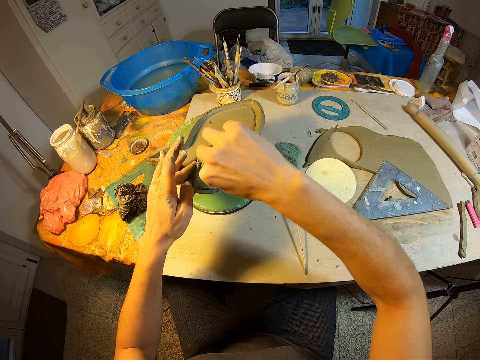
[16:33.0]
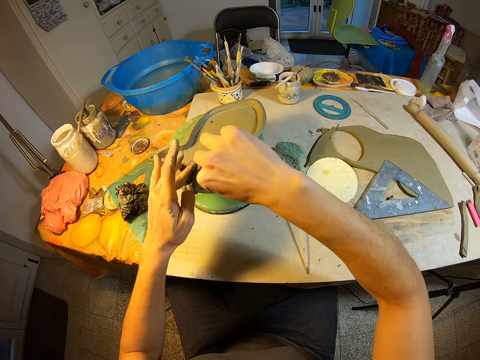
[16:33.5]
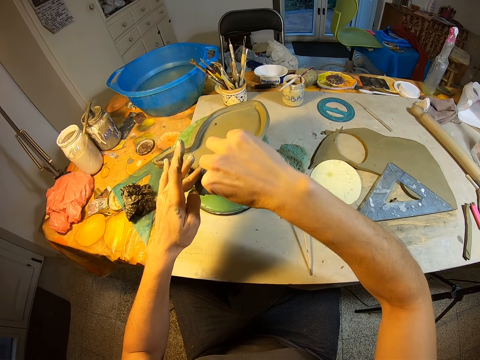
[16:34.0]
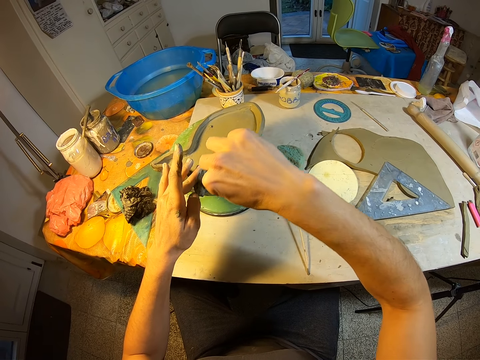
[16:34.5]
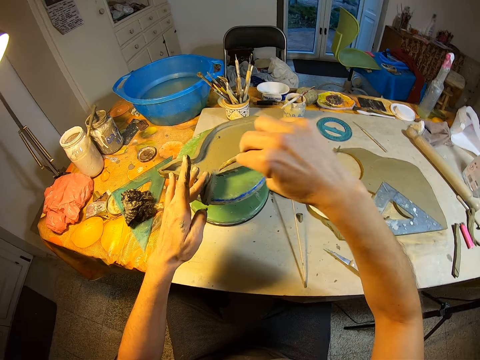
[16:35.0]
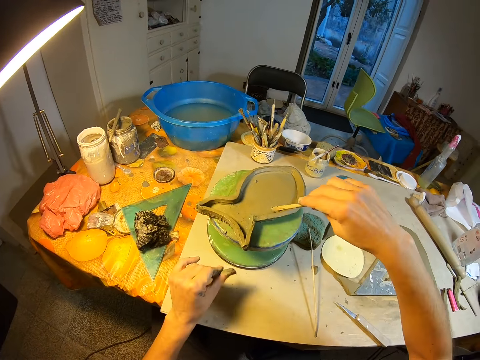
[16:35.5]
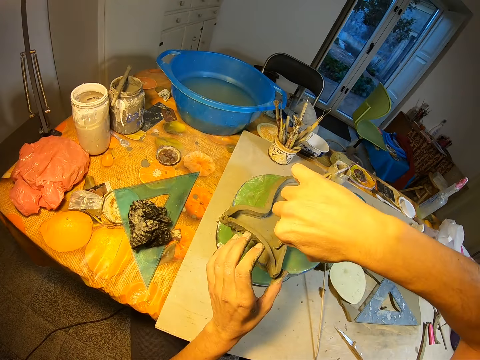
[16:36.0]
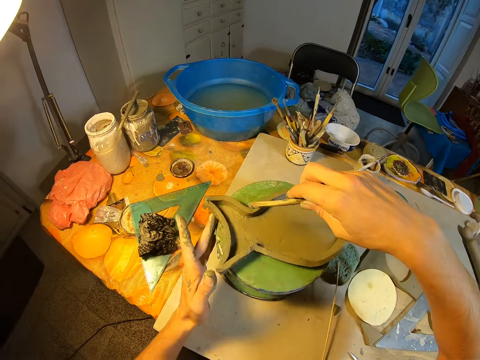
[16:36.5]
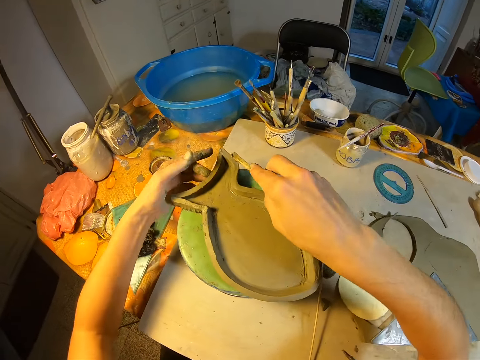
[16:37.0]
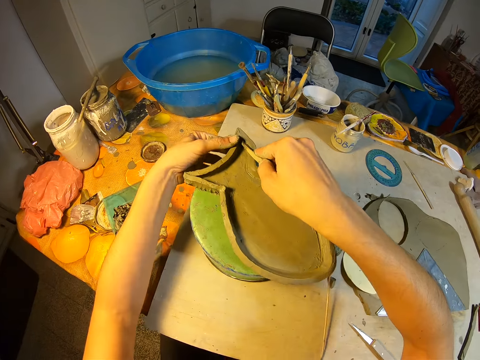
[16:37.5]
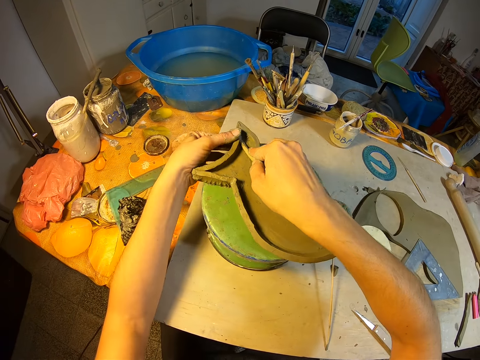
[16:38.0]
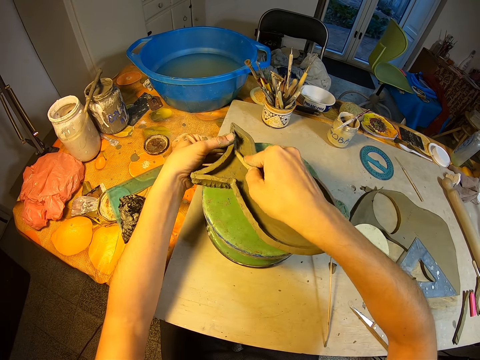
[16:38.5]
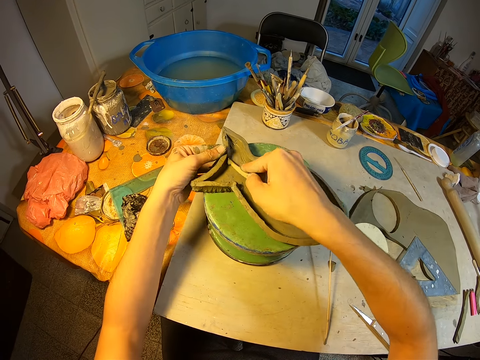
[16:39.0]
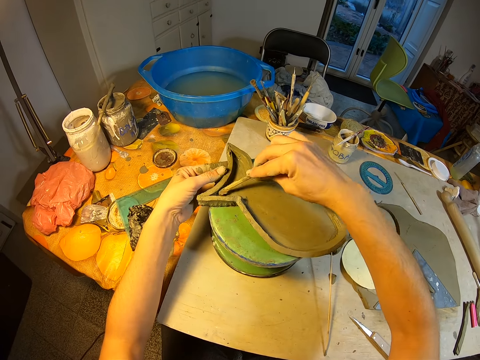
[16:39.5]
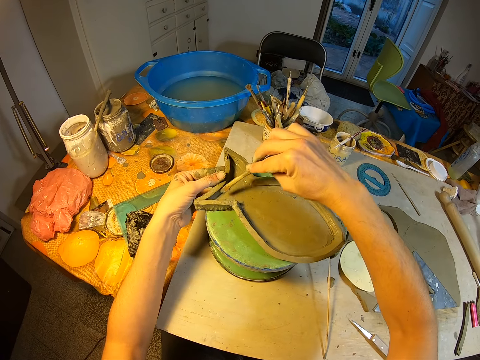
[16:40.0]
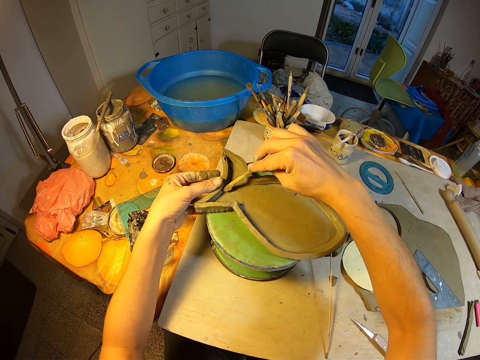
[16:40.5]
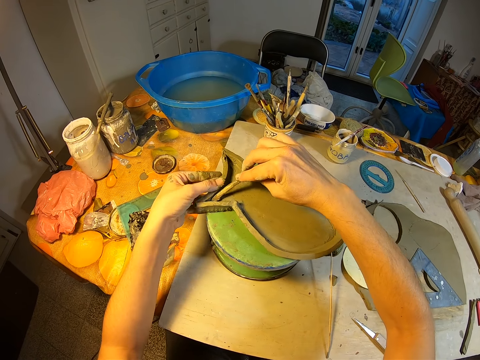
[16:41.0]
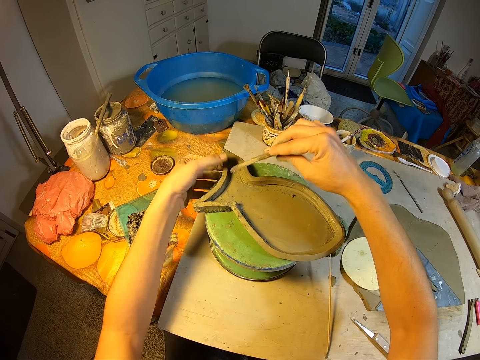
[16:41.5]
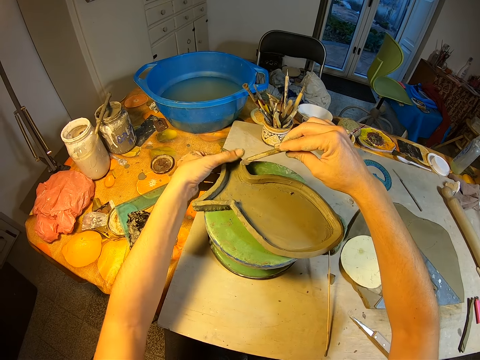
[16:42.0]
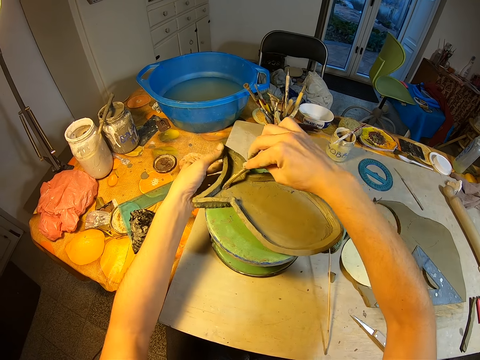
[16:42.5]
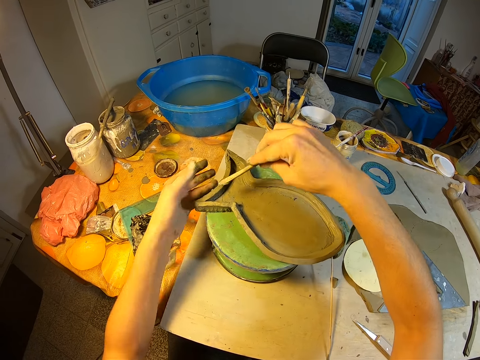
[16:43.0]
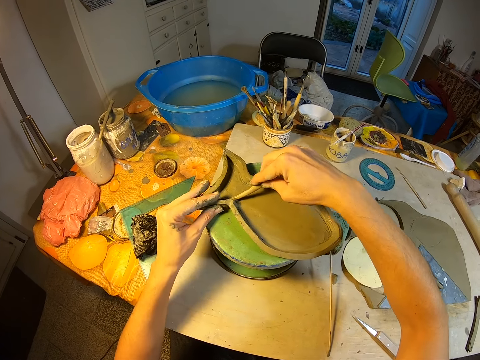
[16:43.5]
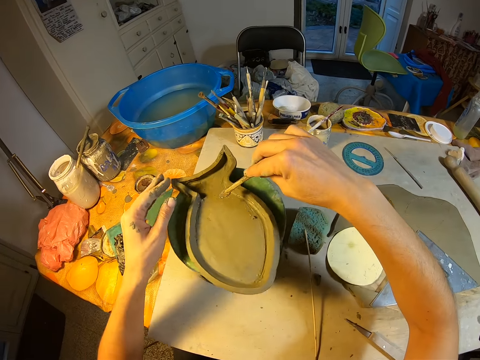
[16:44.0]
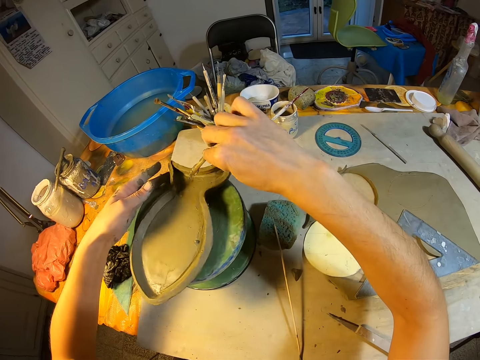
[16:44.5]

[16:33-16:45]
The camera wearer turns the pottery wheel with her left hand.

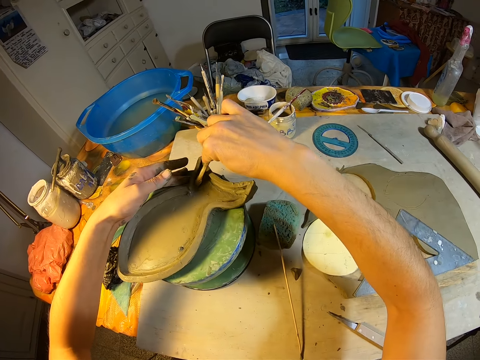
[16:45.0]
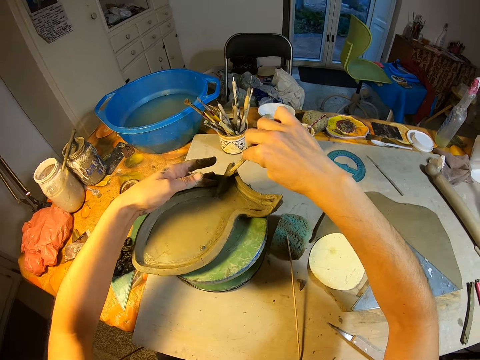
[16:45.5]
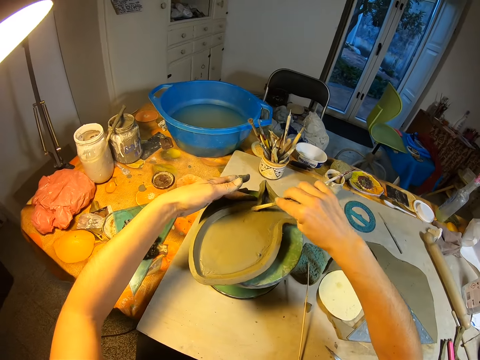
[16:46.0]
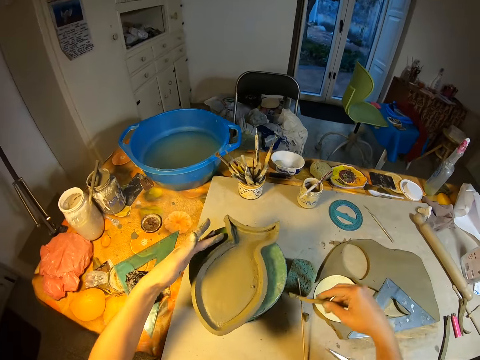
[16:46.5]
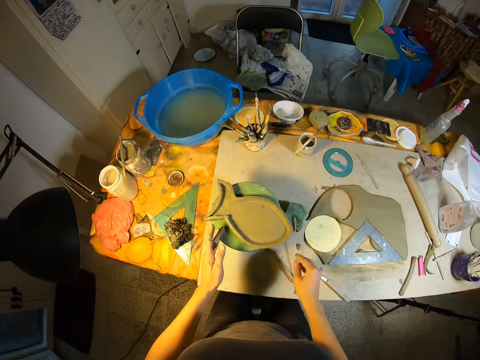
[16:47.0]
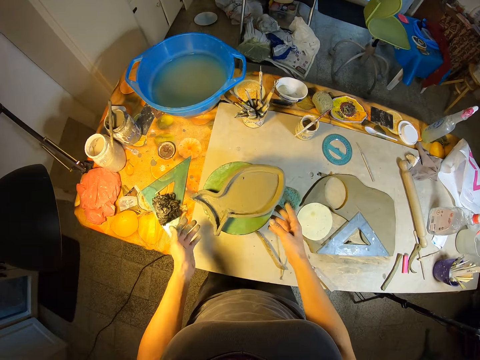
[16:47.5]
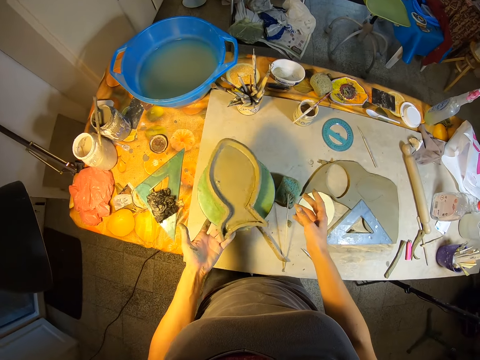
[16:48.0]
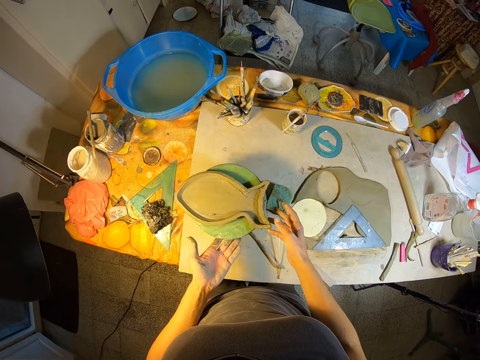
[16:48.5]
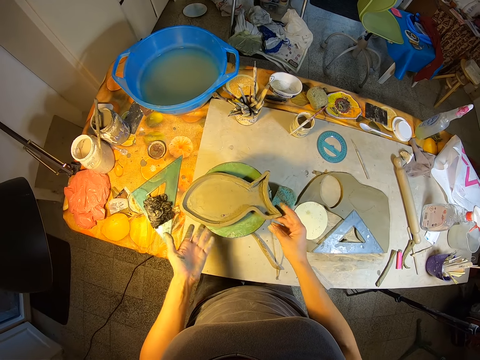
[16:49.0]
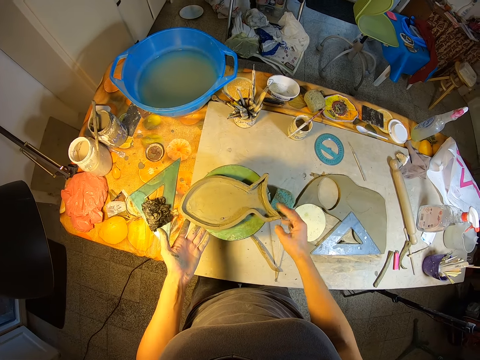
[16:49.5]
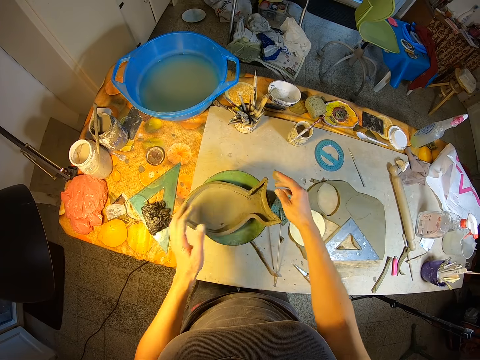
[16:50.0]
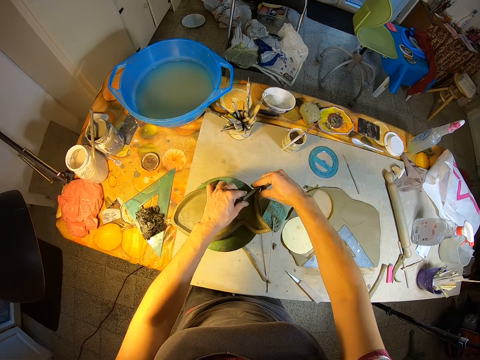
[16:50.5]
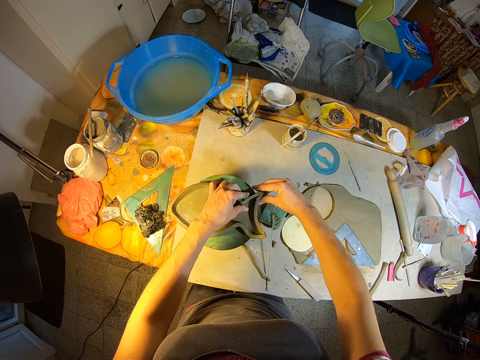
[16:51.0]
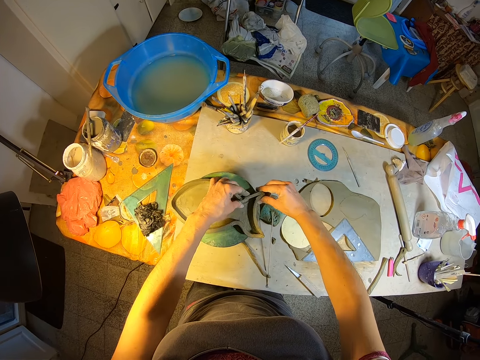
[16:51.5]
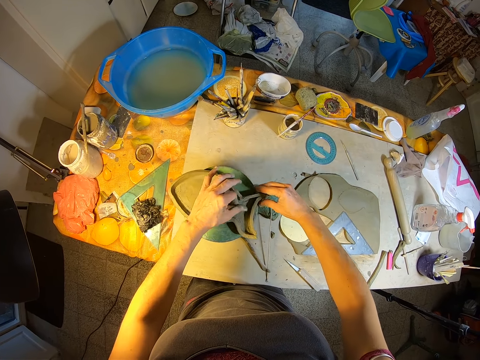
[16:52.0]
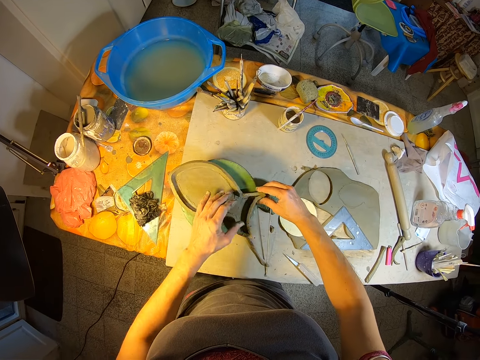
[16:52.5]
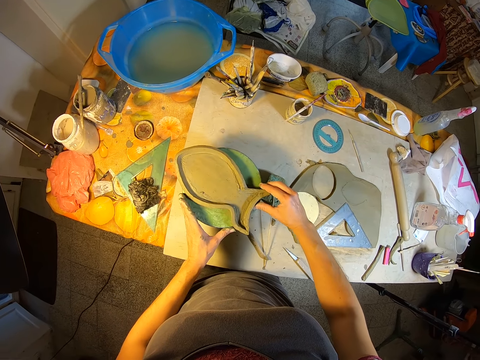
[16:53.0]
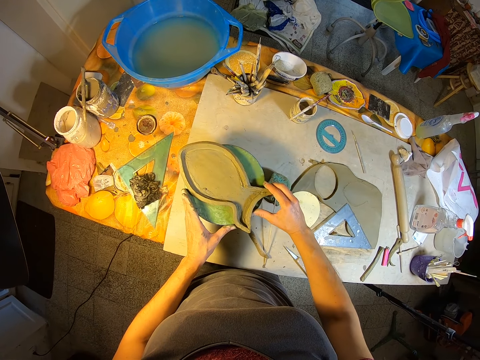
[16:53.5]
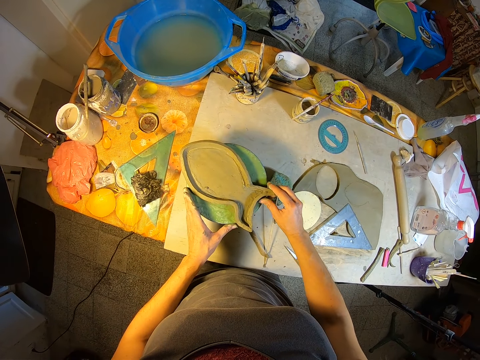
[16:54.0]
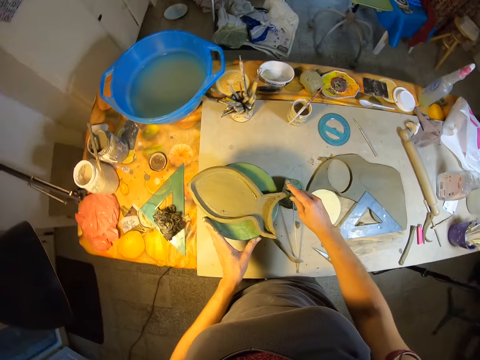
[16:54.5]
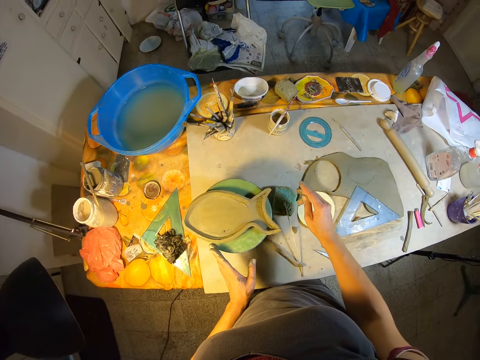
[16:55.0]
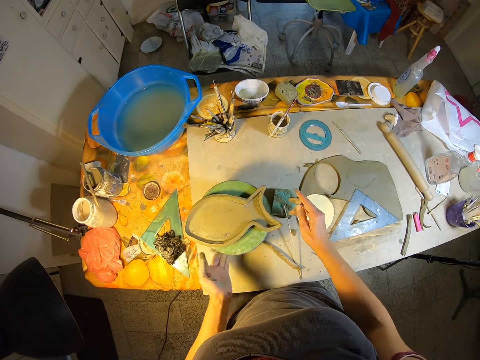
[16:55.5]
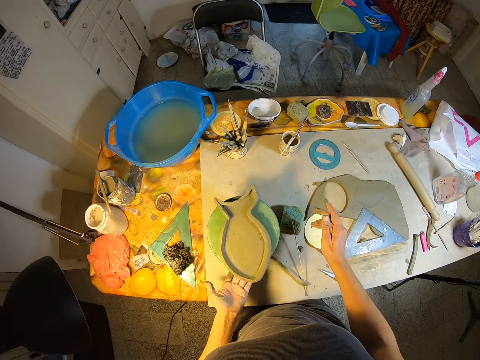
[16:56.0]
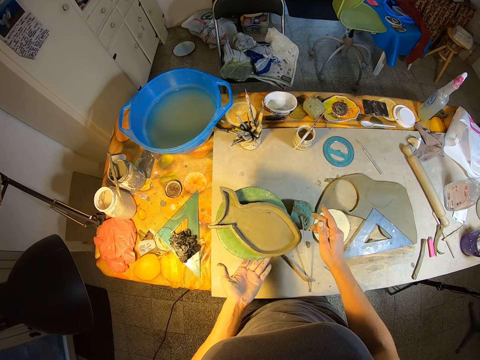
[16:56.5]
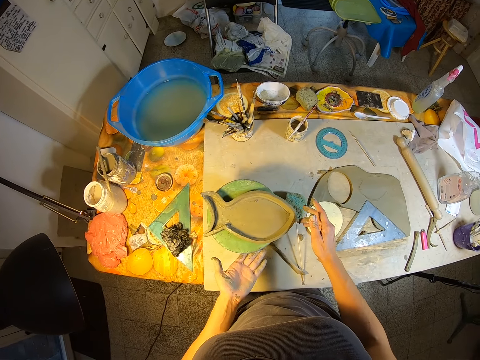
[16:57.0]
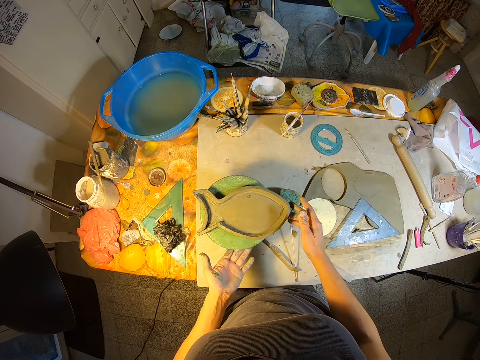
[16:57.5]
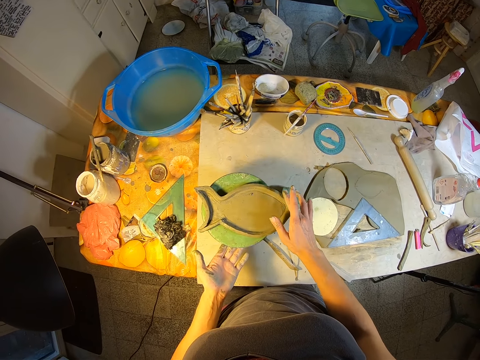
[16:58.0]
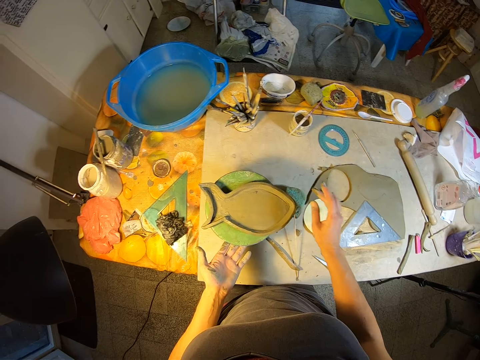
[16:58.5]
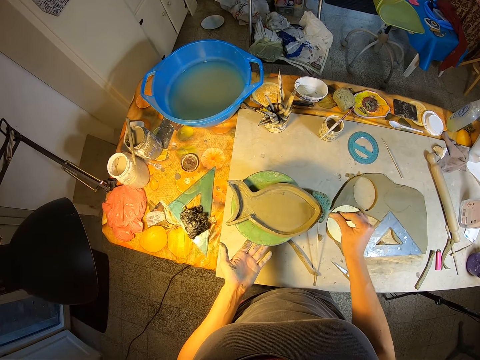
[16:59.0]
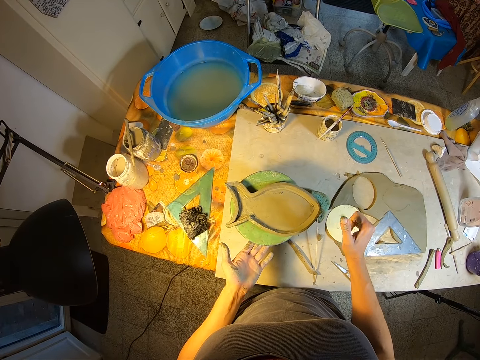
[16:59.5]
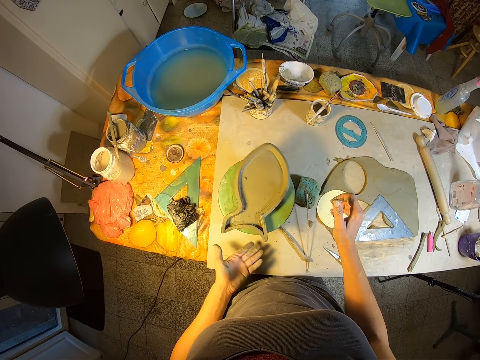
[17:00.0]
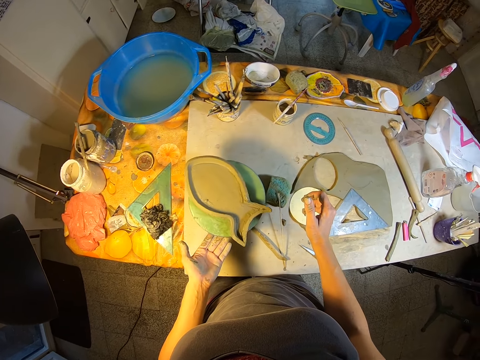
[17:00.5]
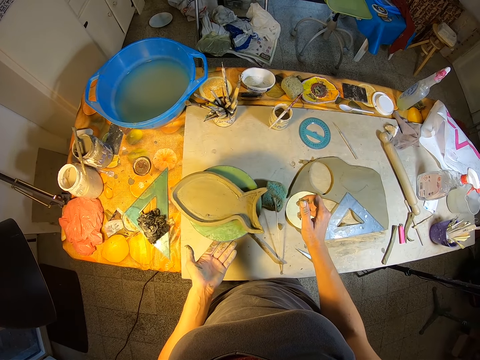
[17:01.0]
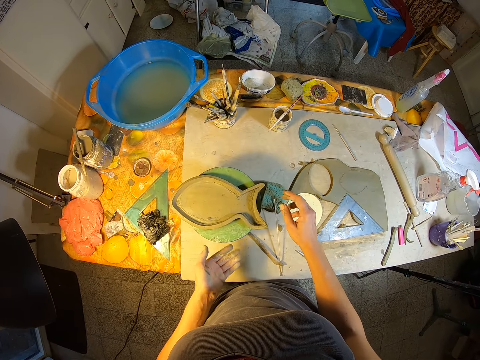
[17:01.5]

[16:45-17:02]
The camera wearer places the clay shaper on the table with her right hand. She turns the pottery wheel with both hands. She adjusts the clay mold with both hands. She turns the pottery wheel with her left hand. She touches the clay mold with her right hand. She turns the pottery wheel with her left hand.
